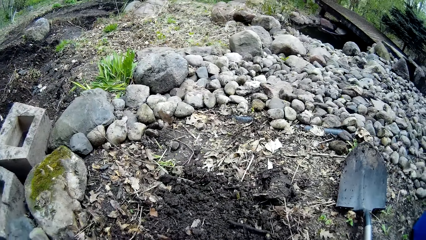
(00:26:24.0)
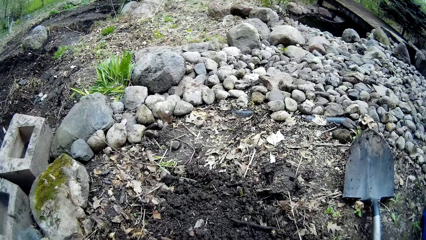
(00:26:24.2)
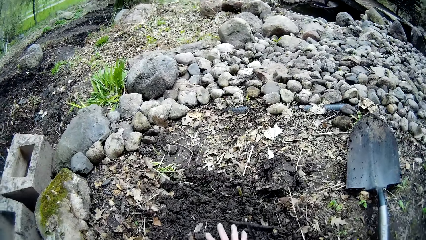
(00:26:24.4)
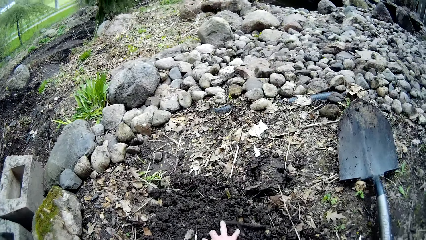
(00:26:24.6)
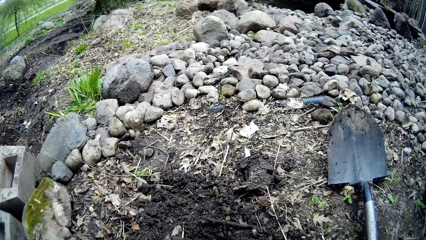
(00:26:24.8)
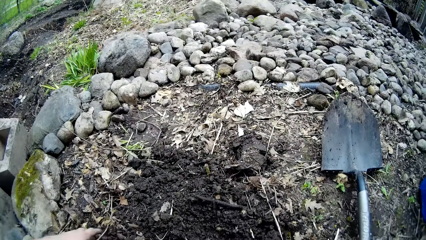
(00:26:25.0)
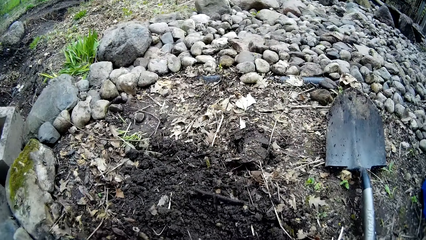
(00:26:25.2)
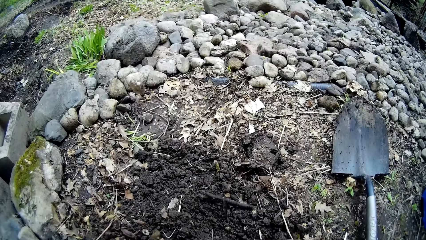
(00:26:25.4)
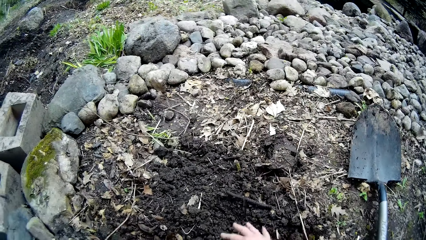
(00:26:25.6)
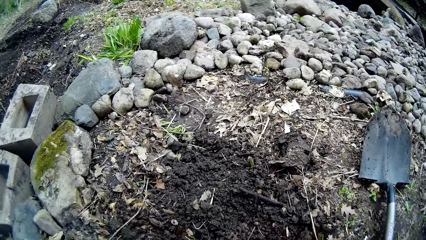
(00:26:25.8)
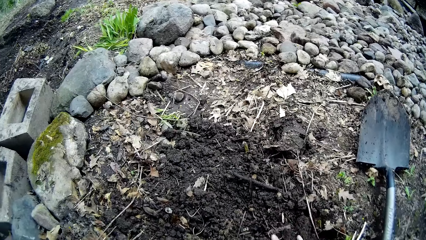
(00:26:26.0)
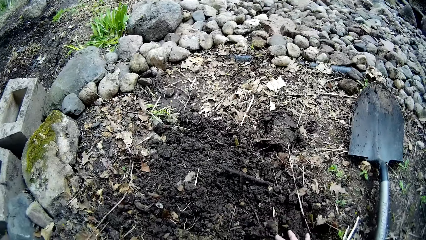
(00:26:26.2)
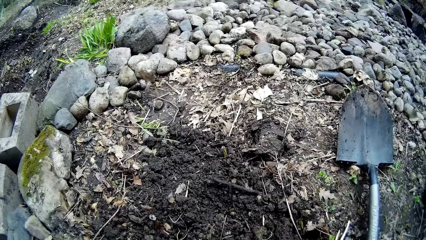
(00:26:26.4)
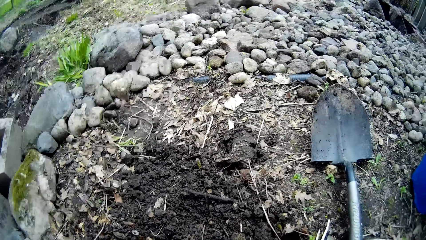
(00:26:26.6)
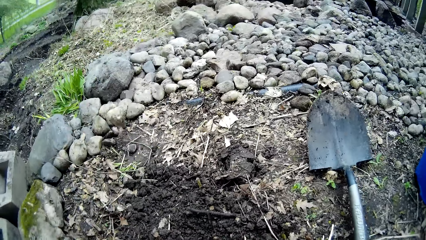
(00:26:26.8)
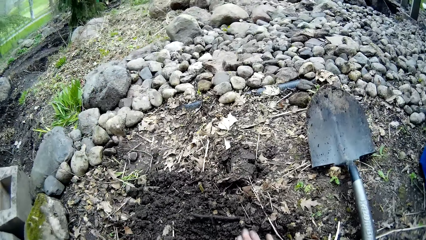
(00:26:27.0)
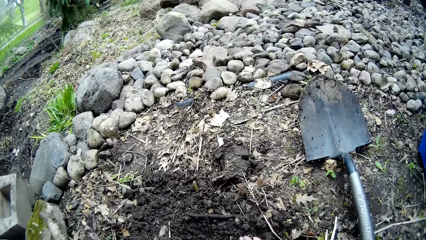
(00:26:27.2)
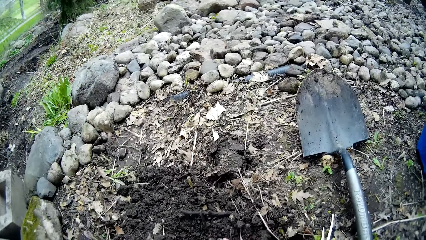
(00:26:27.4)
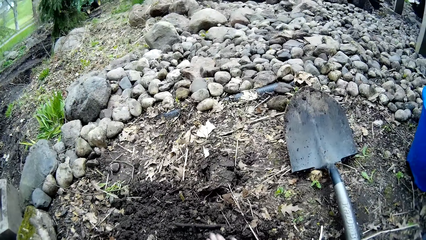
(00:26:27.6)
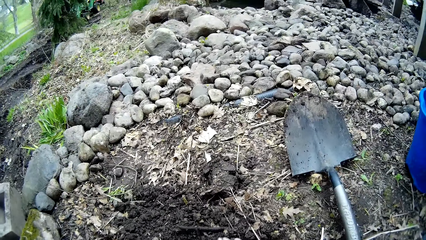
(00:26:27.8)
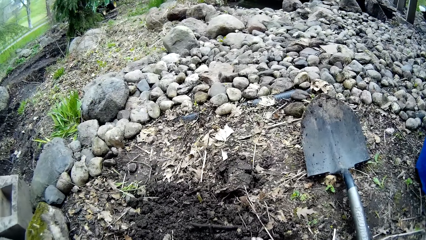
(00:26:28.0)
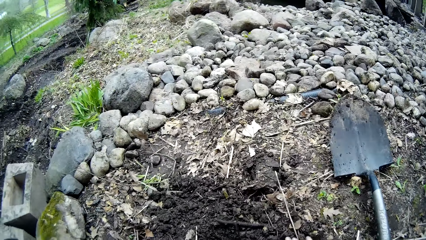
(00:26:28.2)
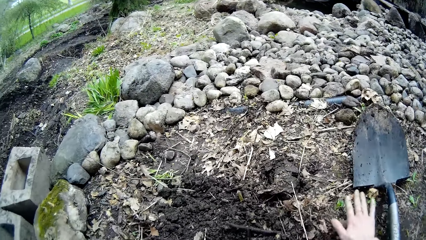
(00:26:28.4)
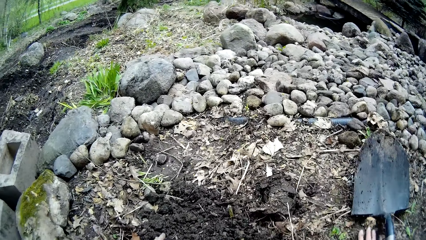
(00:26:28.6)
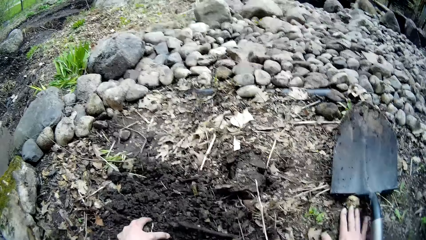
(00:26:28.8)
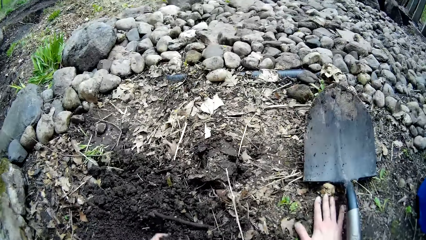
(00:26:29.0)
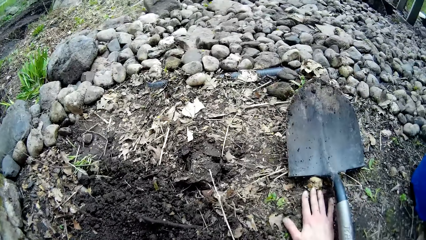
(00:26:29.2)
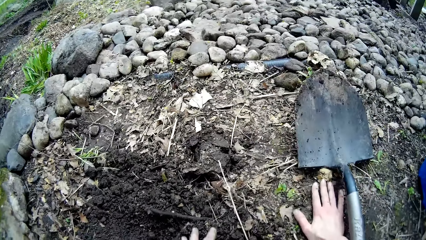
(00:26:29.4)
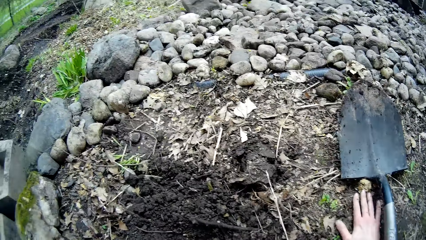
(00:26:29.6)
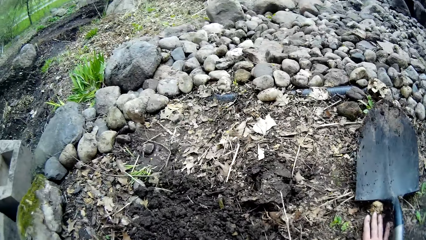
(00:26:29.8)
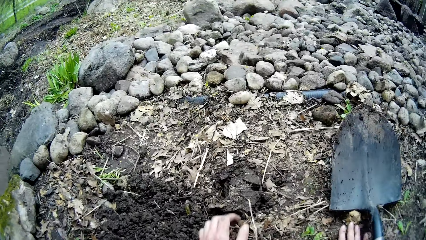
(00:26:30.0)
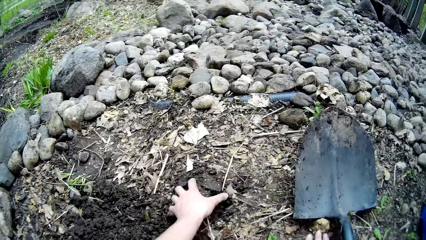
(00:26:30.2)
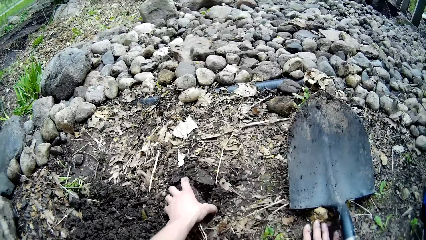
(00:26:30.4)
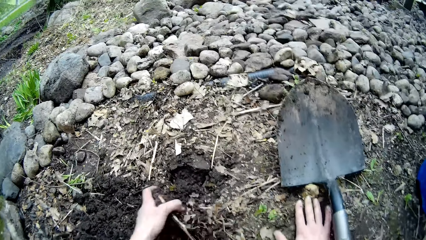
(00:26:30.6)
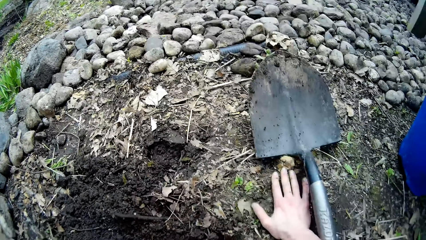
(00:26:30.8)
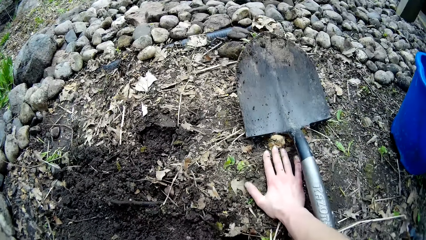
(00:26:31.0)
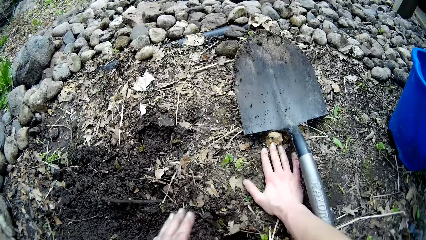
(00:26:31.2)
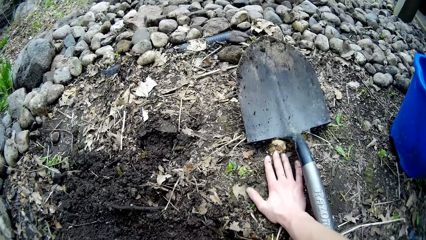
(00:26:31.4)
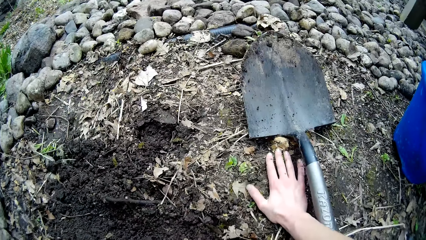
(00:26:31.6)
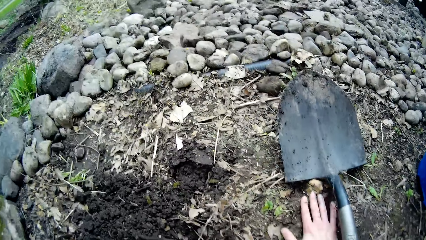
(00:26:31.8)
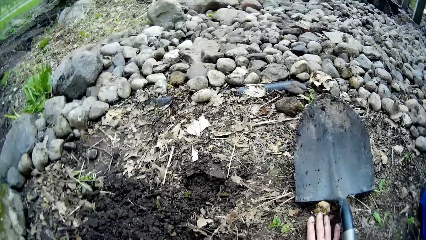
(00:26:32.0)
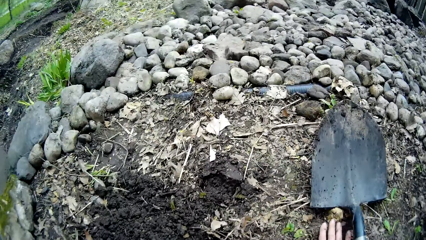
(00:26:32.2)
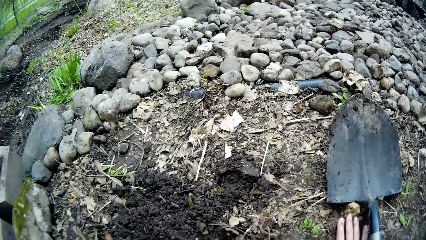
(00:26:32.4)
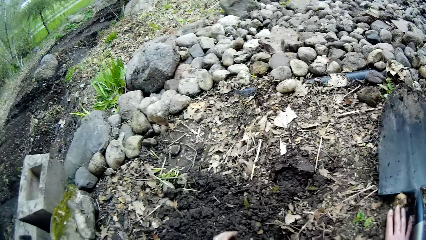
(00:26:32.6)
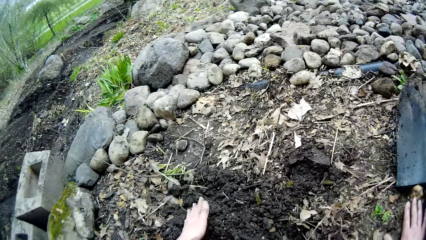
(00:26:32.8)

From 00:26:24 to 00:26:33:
The camera wearer levels the ground with his hands.

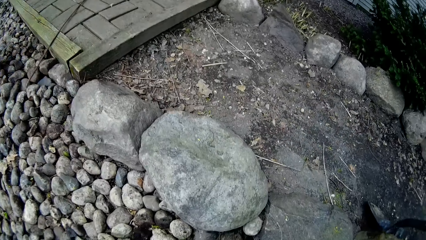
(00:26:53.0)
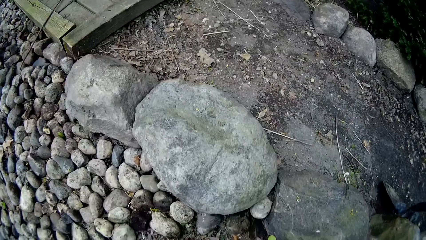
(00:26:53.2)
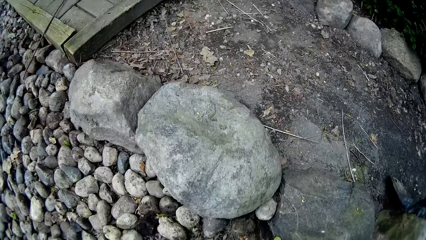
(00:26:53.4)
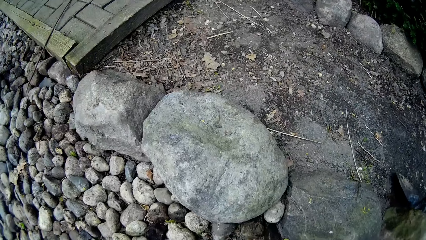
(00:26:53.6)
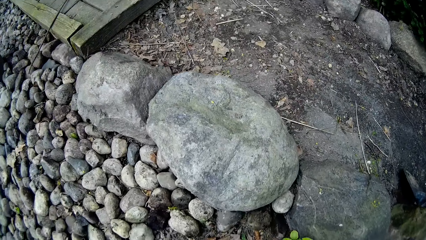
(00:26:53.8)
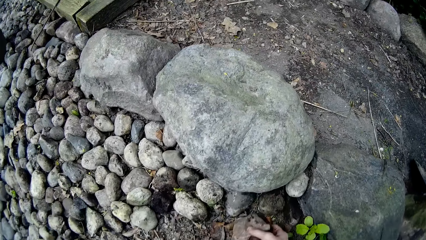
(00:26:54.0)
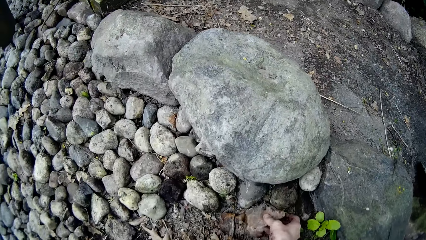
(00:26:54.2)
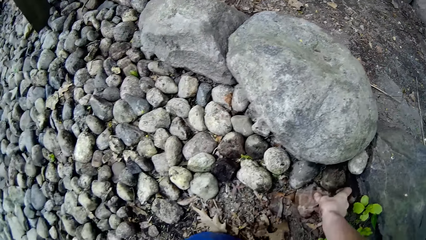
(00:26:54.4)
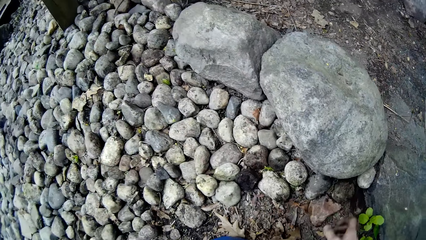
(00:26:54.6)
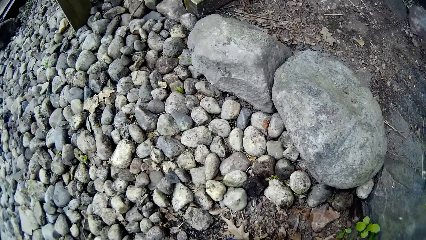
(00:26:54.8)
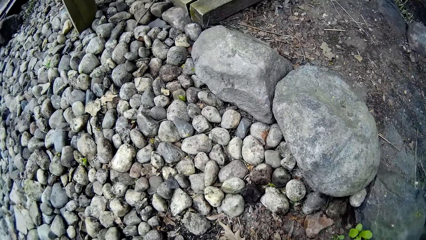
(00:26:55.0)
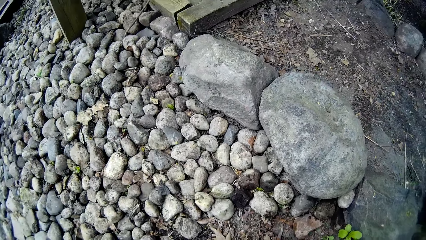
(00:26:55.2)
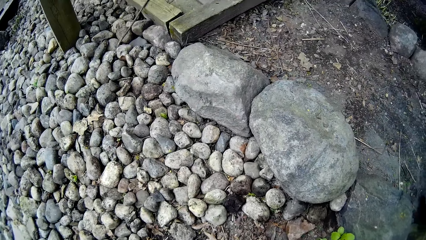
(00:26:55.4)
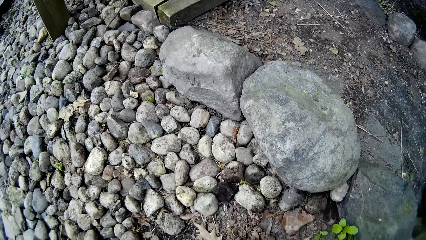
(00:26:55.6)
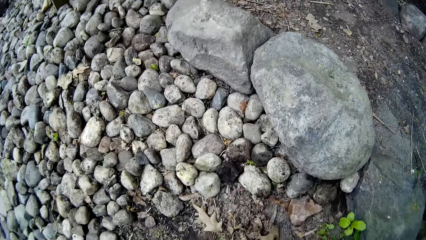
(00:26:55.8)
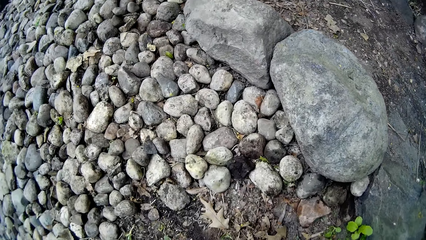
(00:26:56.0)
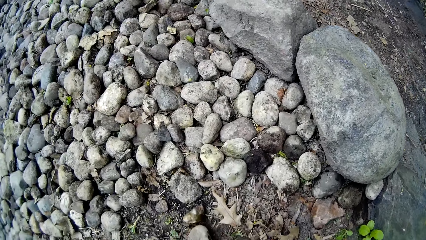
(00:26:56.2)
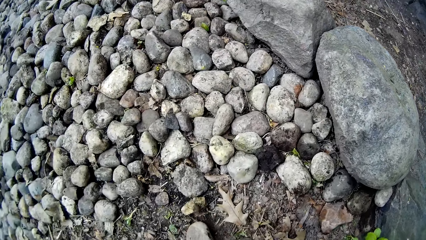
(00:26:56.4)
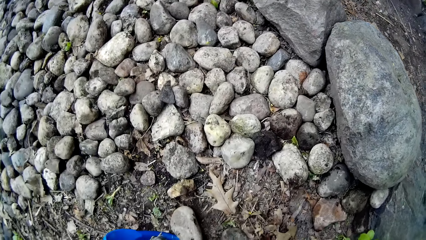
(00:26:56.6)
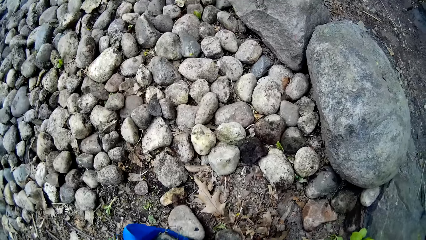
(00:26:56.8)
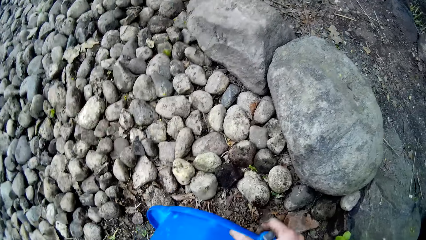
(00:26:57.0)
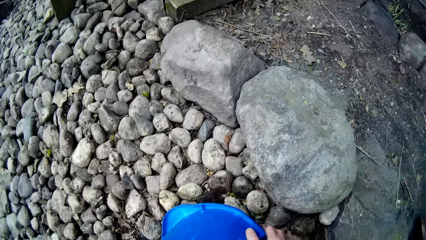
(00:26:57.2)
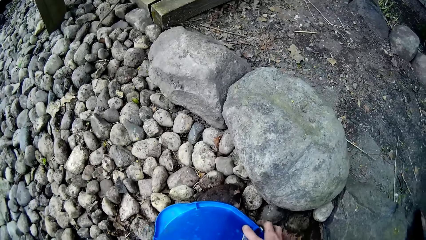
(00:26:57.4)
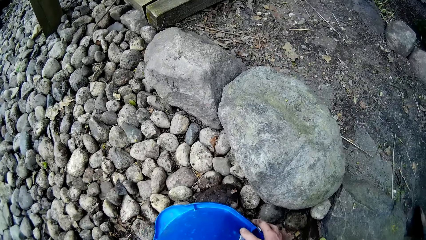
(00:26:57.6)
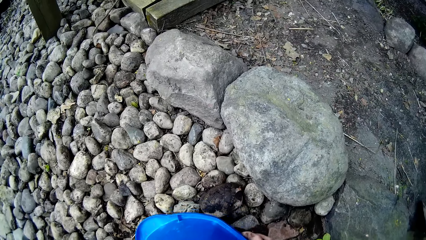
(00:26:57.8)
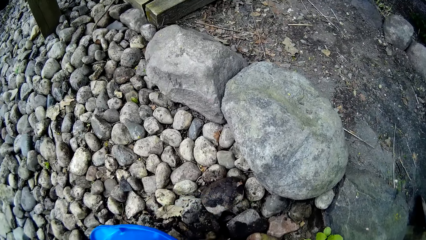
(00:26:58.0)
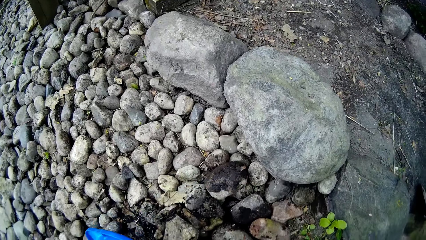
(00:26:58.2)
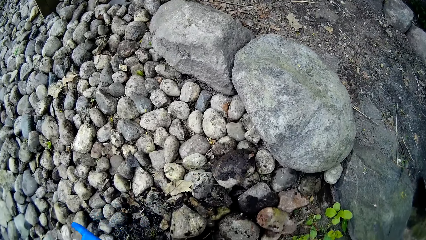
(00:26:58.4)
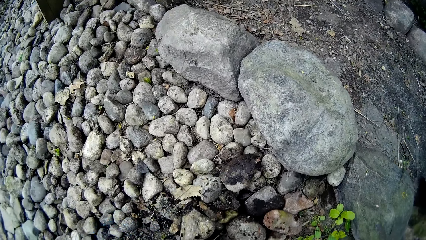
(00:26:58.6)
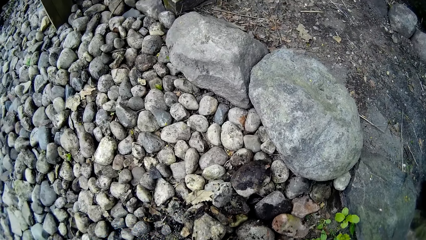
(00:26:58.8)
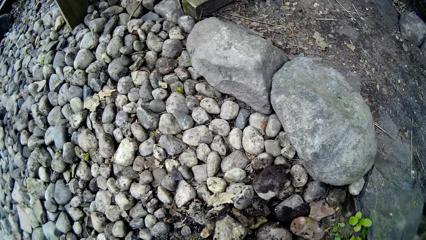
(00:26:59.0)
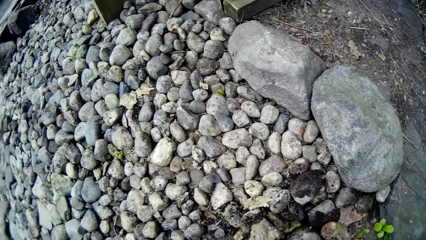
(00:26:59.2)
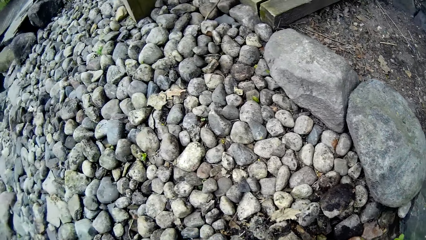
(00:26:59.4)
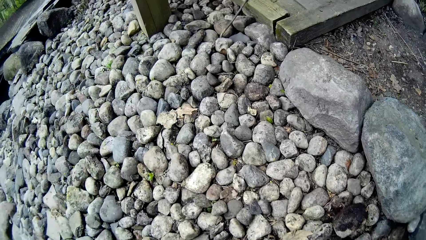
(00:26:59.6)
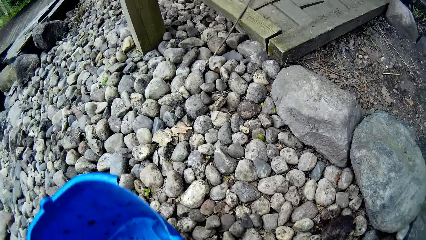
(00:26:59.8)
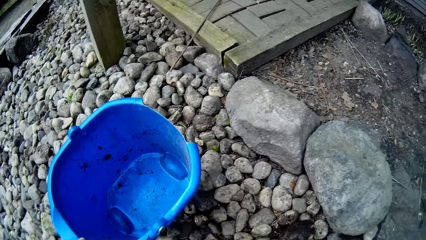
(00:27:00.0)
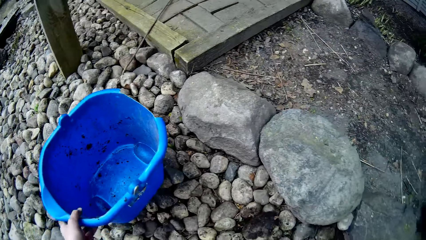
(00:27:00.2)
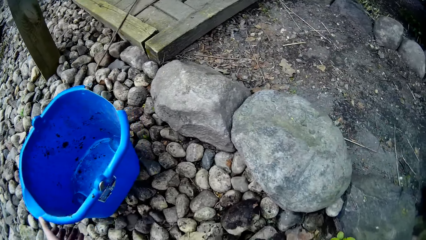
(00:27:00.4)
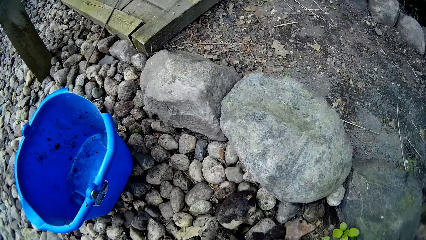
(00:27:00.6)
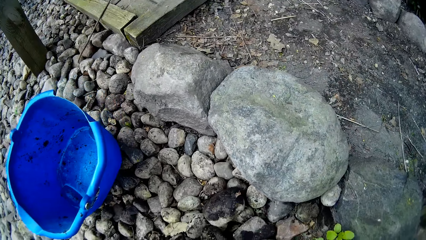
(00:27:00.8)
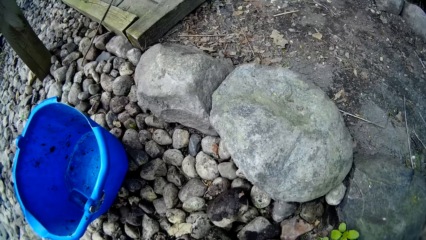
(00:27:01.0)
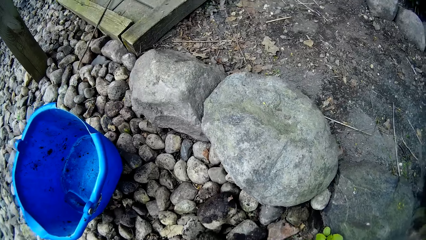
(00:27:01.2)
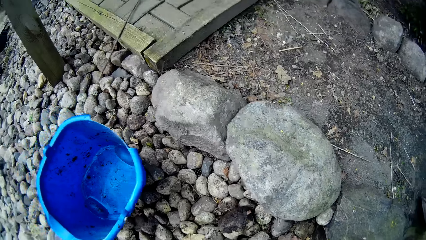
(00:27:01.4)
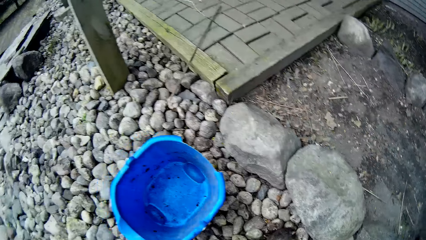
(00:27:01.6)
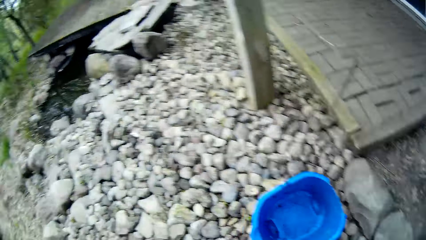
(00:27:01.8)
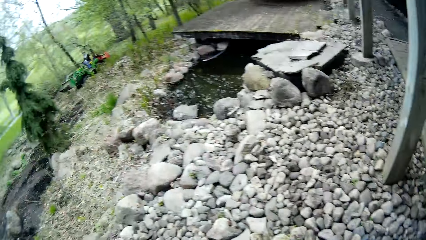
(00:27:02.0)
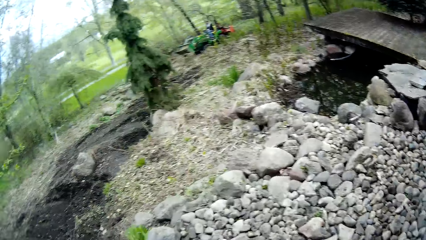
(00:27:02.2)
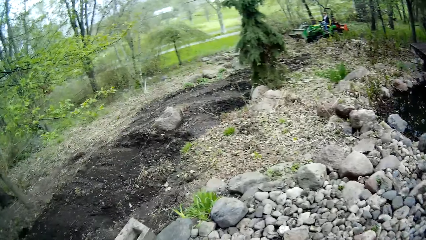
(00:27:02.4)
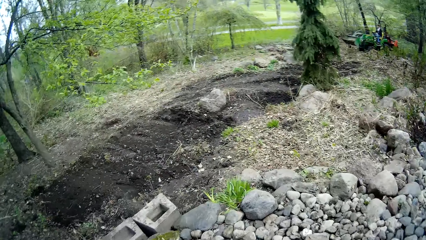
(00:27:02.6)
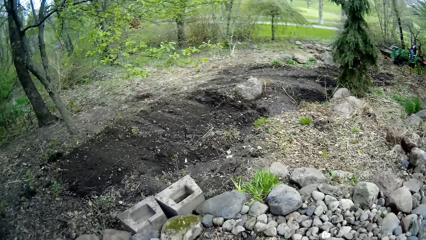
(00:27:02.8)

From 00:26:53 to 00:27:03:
The camera wearer places a piece of rock on the ground with his right hand. He empties the pieces of rock in the bucket on the ground with his hands. He places the bucket on the ground with his left hand. He drops the bucket.
